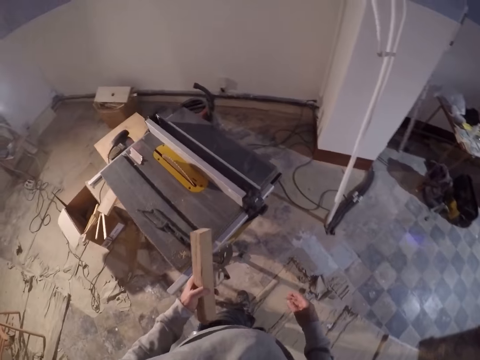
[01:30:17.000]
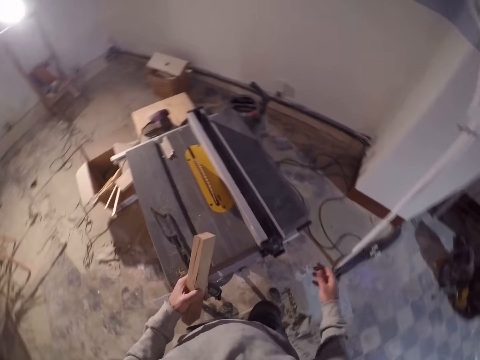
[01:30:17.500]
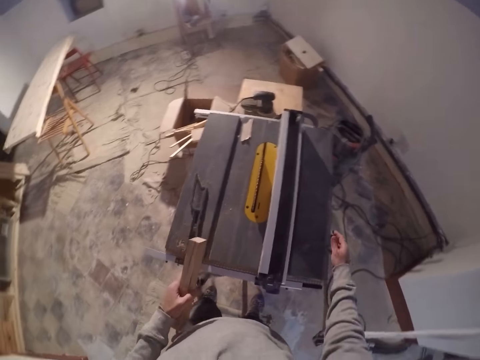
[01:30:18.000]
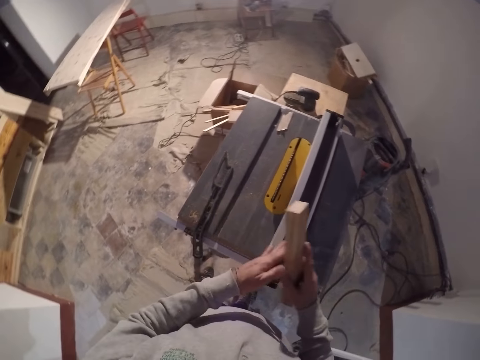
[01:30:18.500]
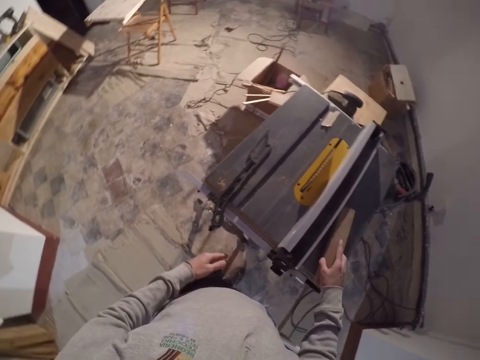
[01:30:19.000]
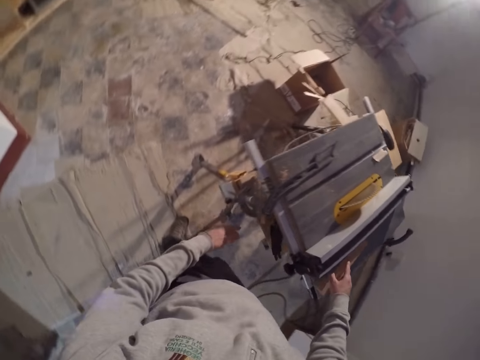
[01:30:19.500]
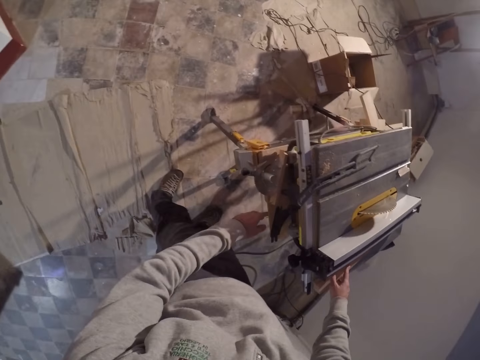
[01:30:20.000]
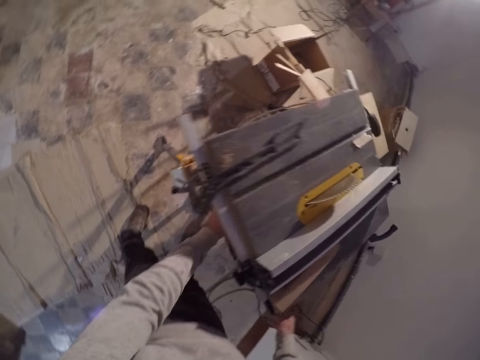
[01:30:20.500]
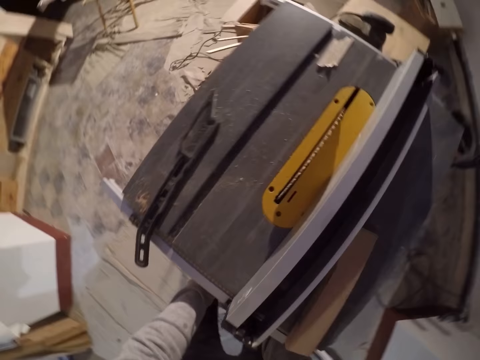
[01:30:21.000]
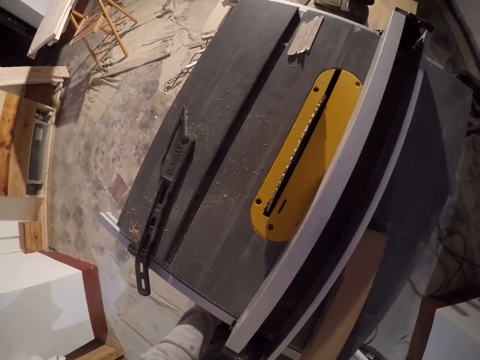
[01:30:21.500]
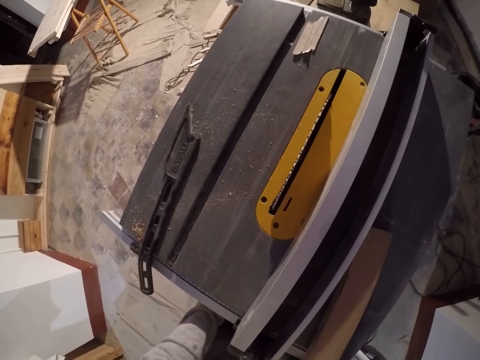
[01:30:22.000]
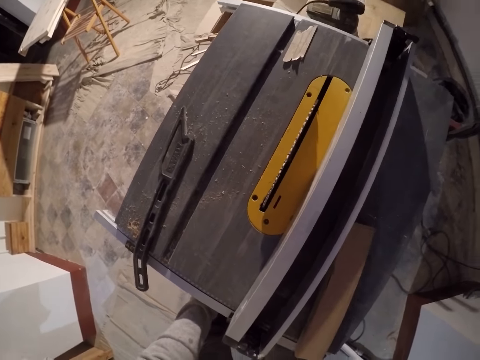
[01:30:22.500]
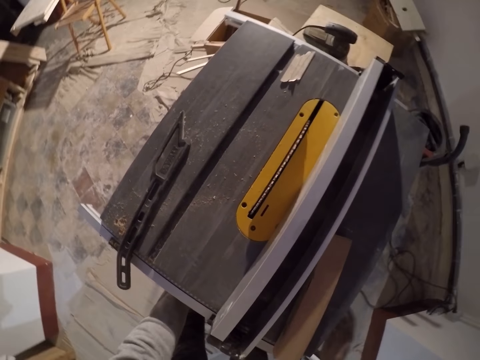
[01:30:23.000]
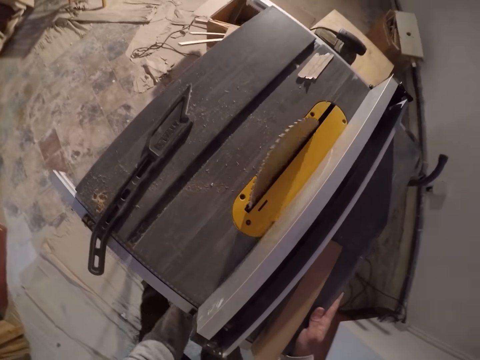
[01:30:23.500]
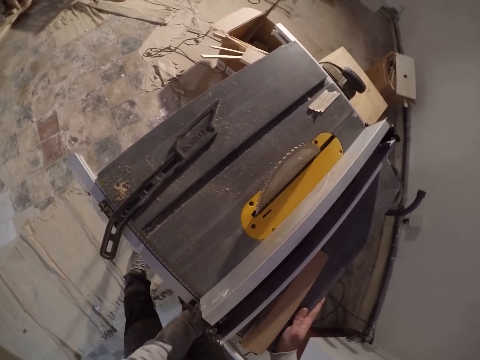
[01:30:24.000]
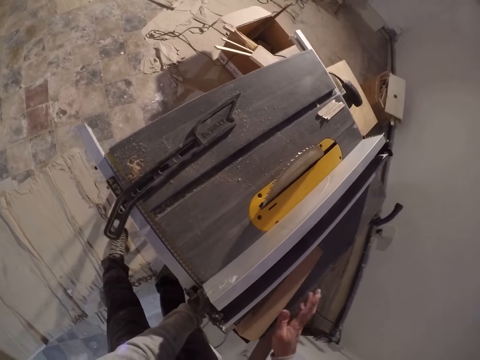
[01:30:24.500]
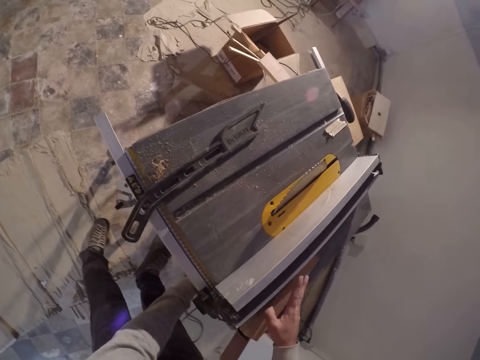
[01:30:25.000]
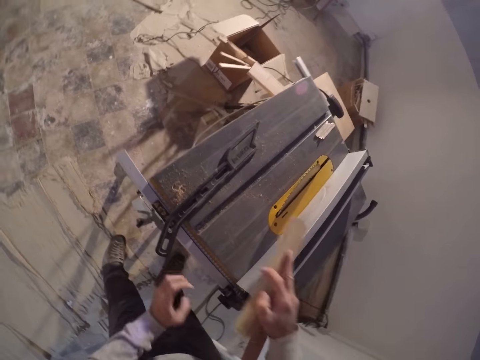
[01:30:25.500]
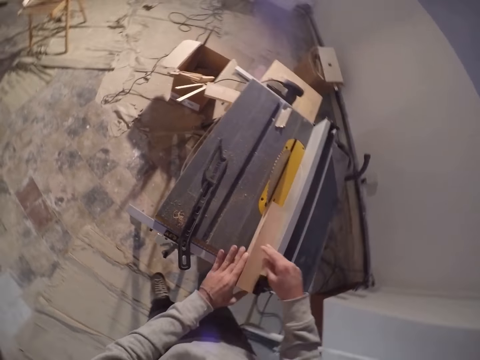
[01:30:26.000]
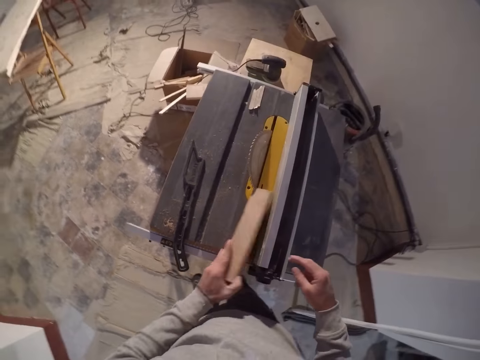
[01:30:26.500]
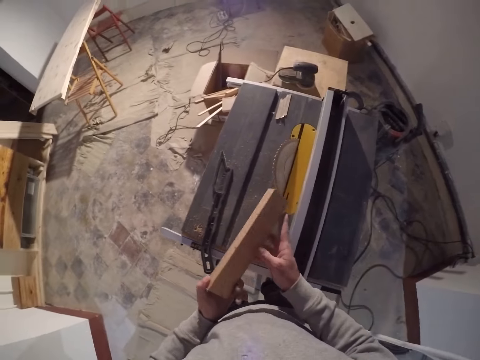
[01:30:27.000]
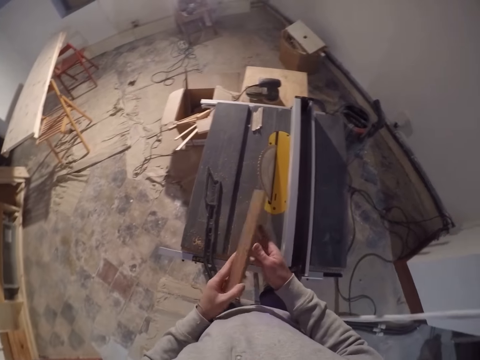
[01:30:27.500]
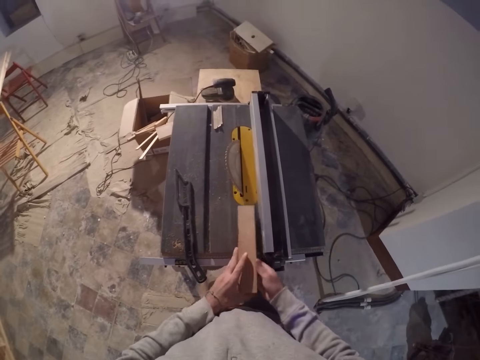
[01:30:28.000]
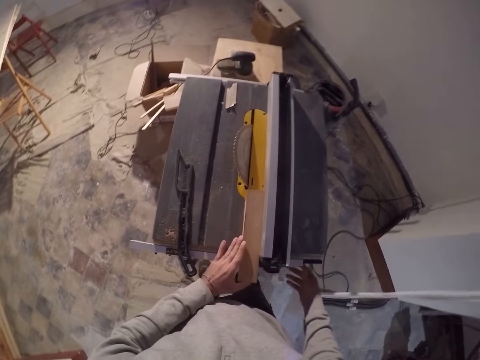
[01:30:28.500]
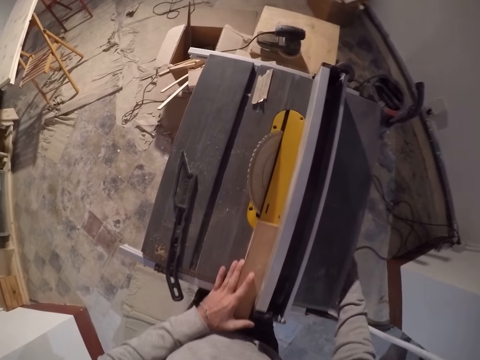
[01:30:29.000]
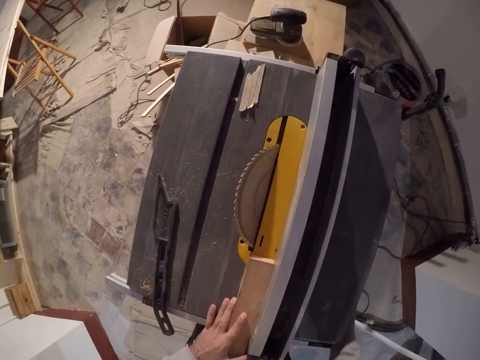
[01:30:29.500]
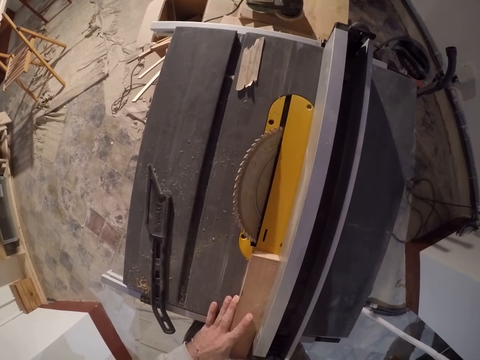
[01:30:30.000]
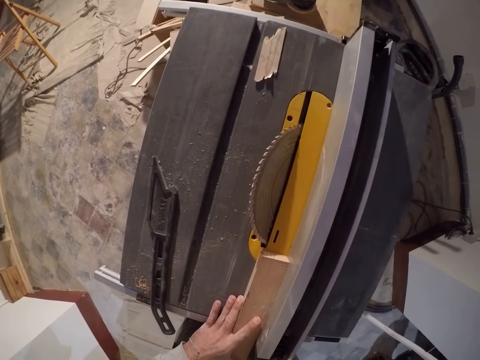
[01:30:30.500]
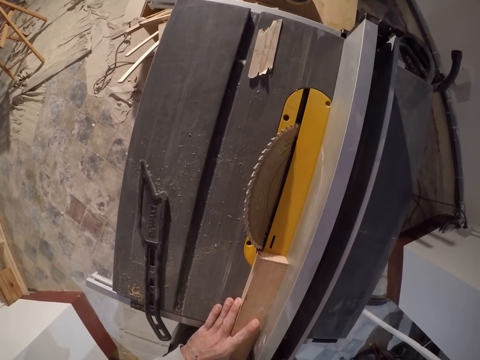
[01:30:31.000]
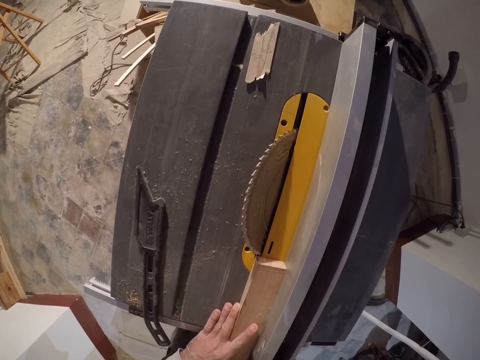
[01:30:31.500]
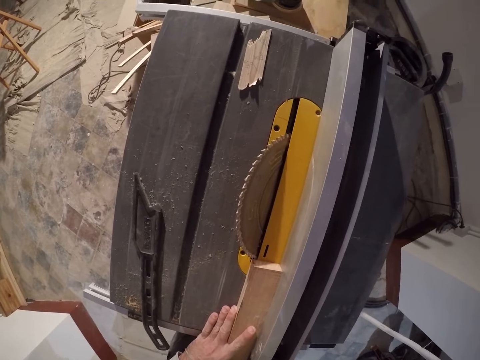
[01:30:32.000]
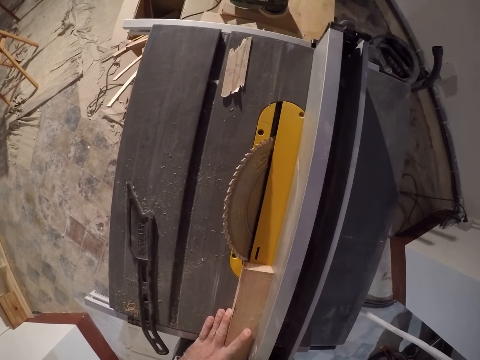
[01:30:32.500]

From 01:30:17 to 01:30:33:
The camera wearer drops the piece of wood in his right hand on the saw board. He presses the switch under the saw board with his left hand. He takes the wood, puts the wood on the circular wood cutter and moves the wood on the hand. He puts the wood on the circular wood cutter. He loosens the wood cutter.

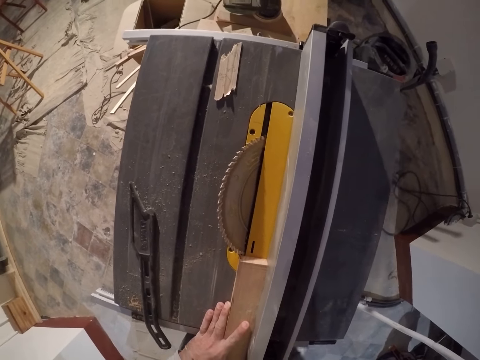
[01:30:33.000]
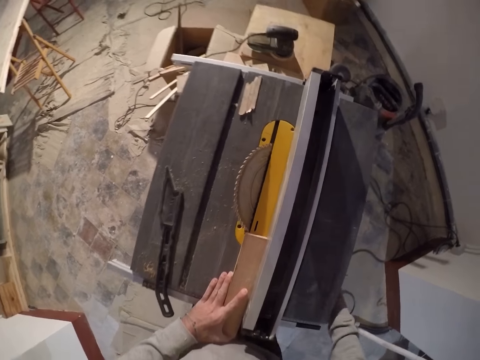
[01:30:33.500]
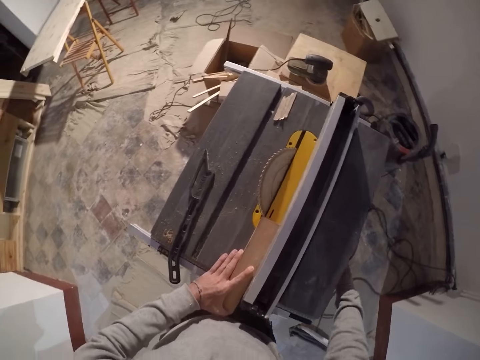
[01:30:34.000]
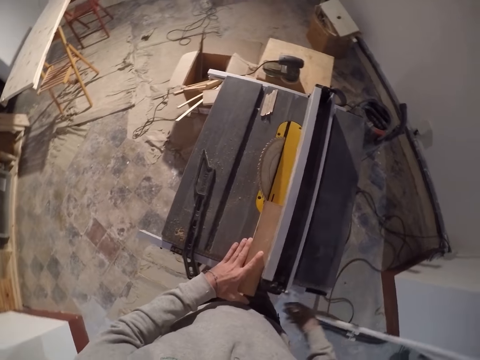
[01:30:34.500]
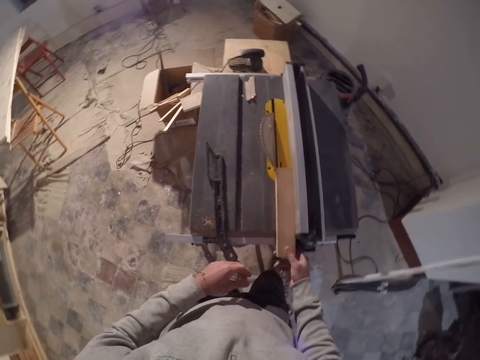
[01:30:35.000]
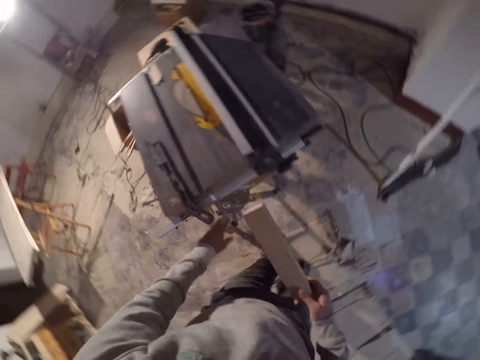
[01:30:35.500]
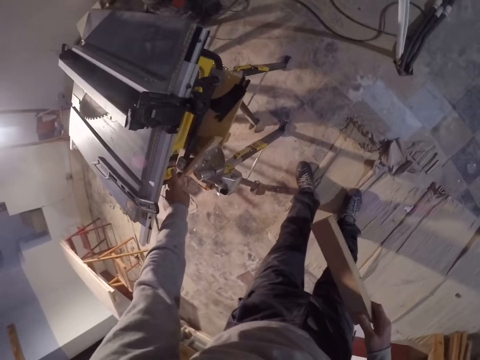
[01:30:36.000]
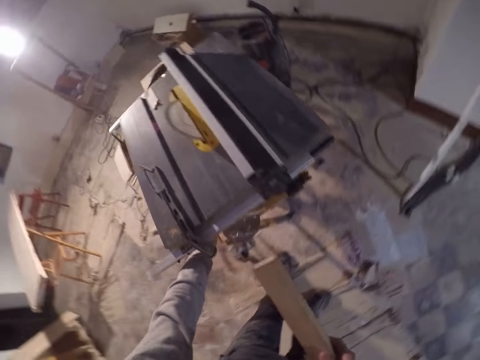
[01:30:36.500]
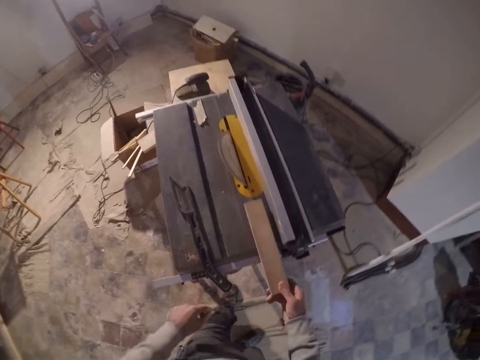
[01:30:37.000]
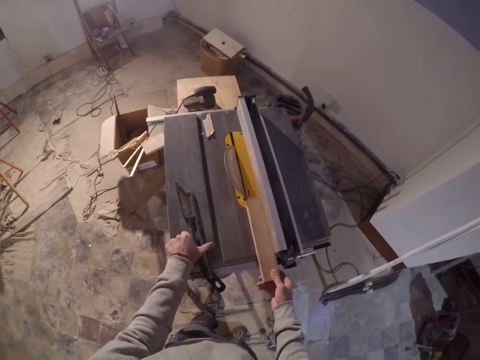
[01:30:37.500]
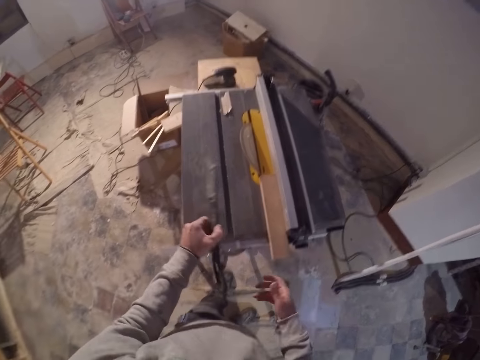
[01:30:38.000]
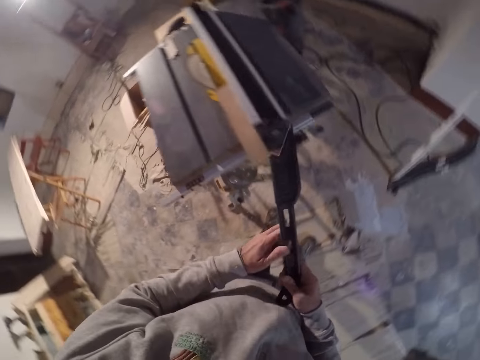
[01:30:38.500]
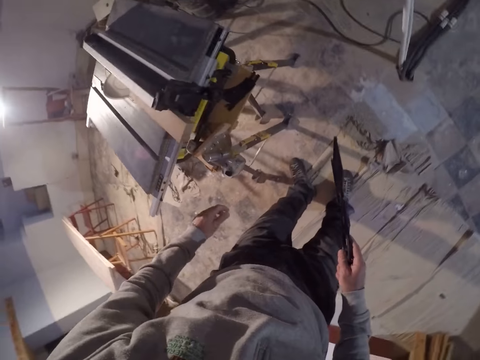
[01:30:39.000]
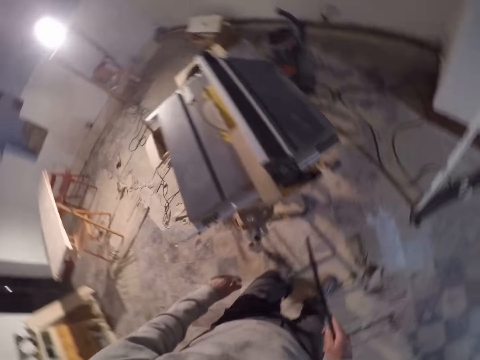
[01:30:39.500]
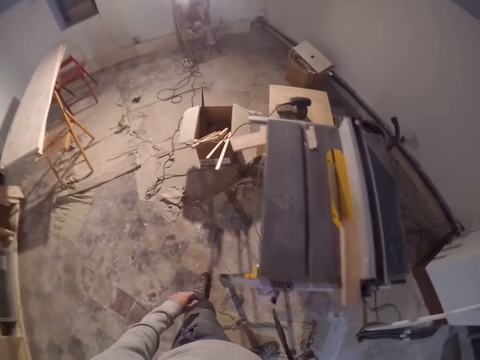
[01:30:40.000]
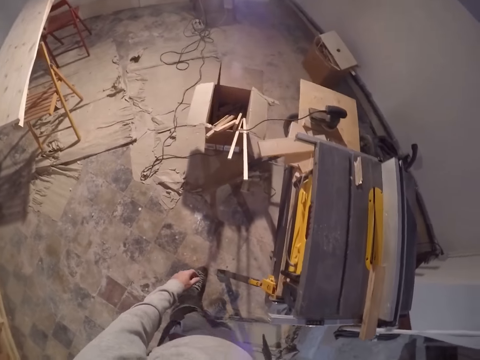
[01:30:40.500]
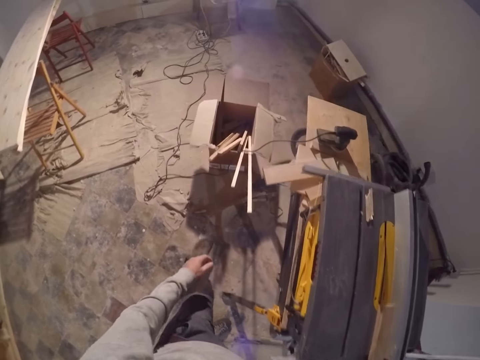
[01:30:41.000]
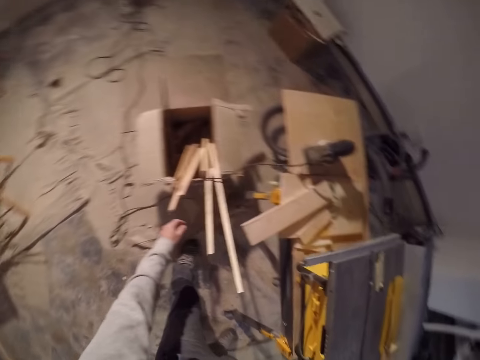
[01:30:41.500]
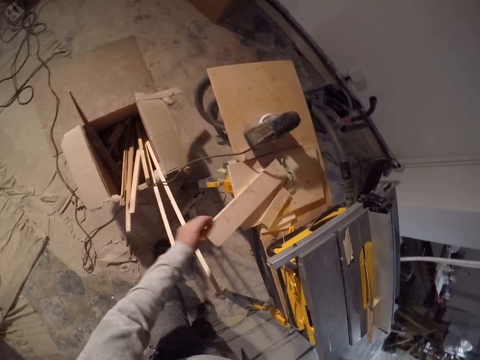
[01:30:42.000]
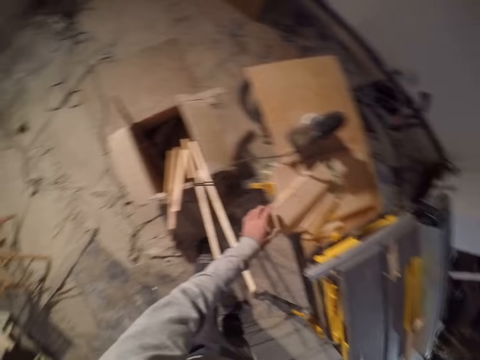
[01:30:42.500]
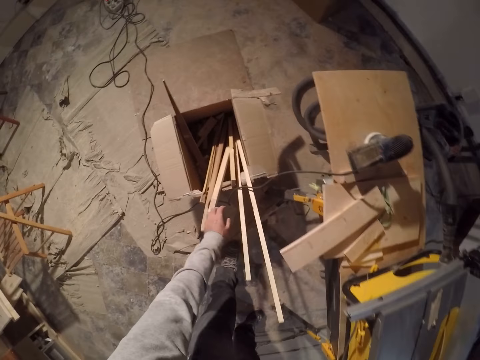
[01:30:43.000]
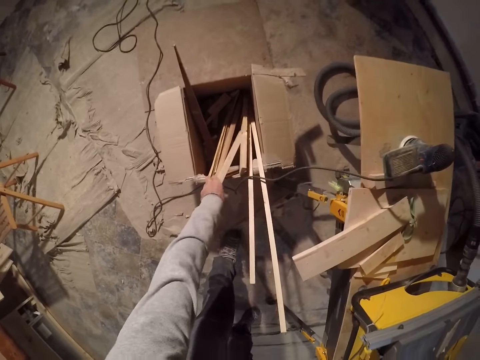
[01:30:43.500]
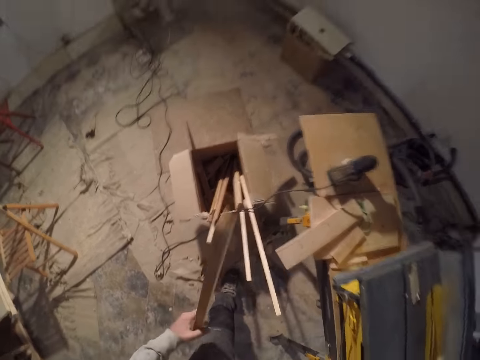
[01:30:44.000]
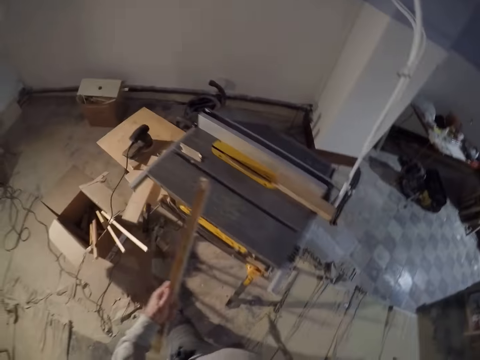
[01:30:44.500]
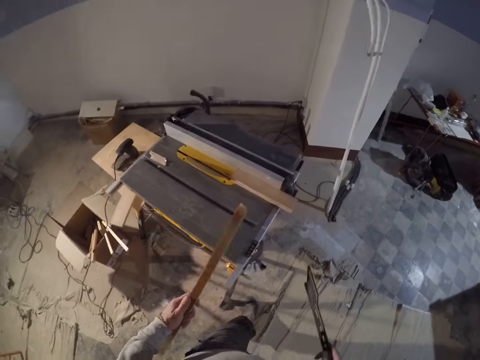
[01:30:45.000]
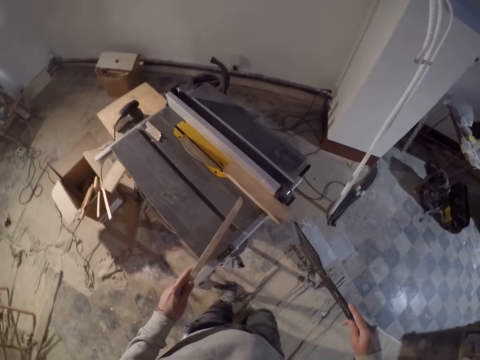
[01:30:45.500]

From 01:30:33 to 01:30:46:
The camera wearer takes the wood. He presses the switch under the saw board with his left hand. He turns on the circular wood cutter. He drops the piece of wood in his right hand on the saw board. He picks up the stick on the saw board with his left hand. He touches the wood. He picks up a piece of wood from a table with his left hand. He picks up a piece of wood from a carton with his left hand.
